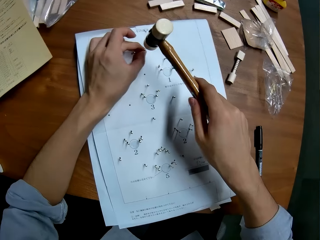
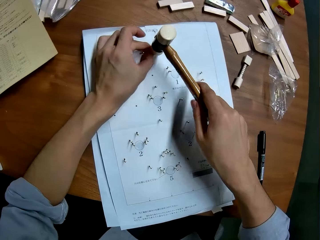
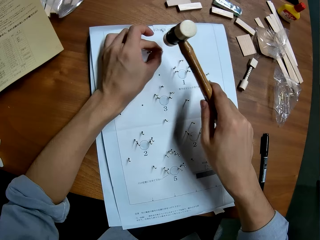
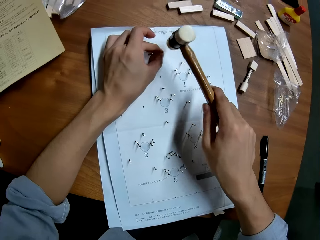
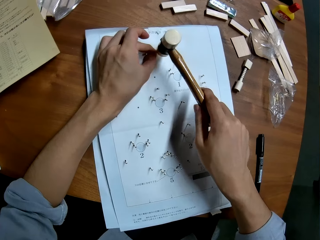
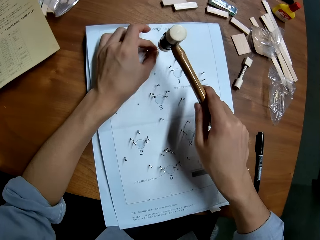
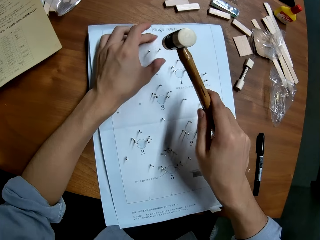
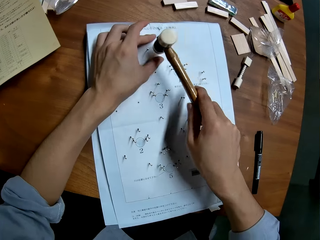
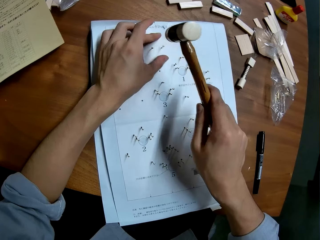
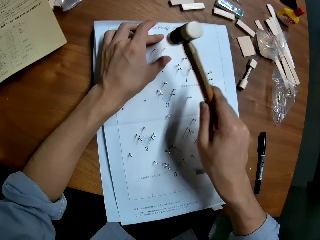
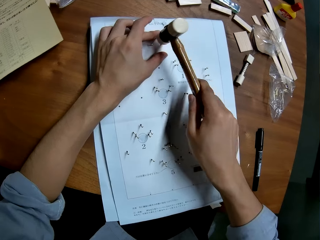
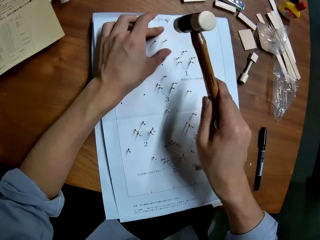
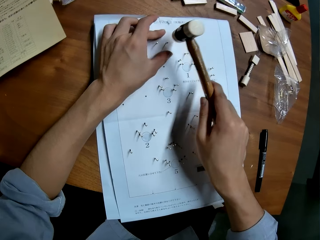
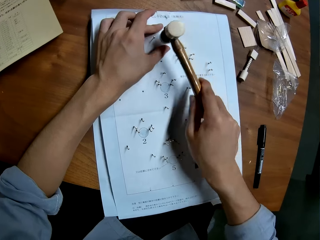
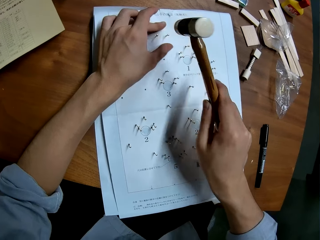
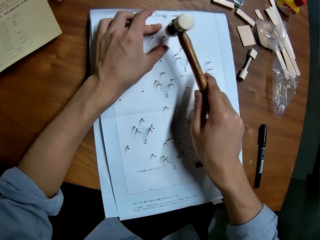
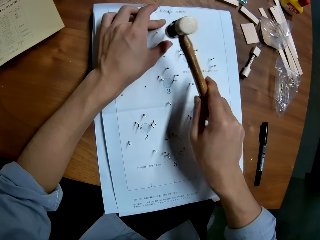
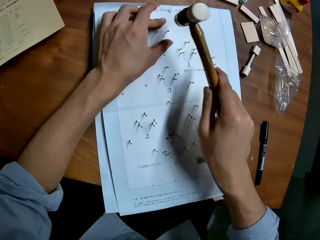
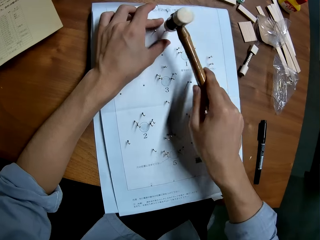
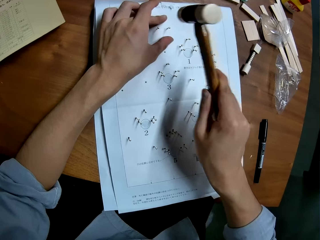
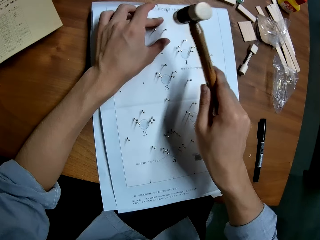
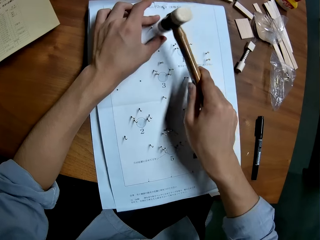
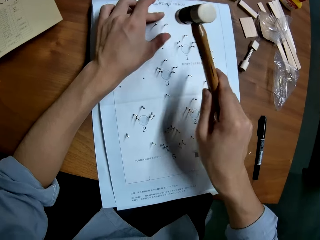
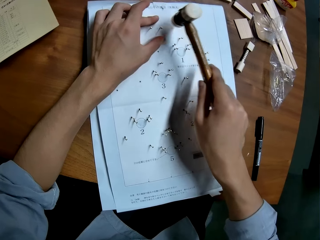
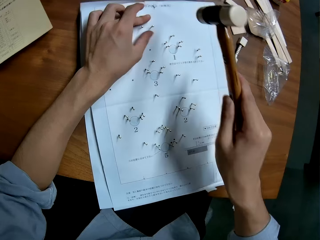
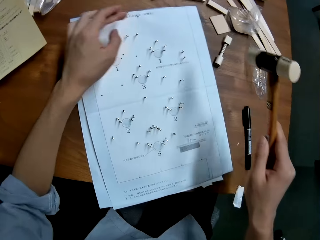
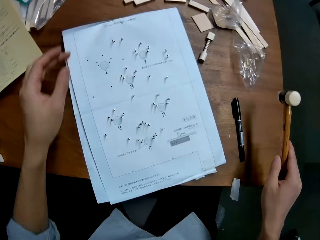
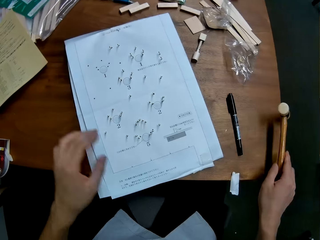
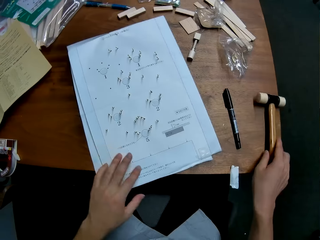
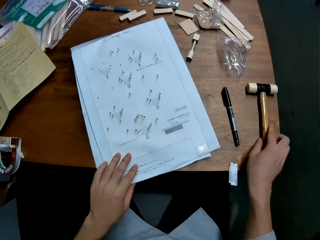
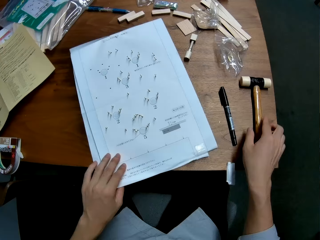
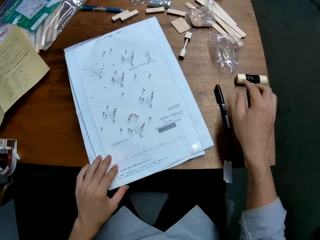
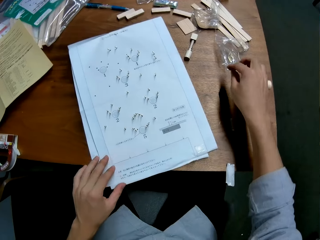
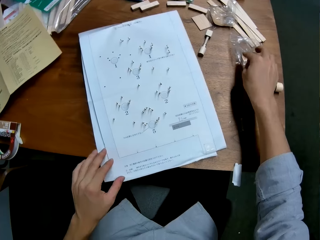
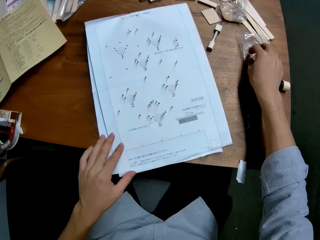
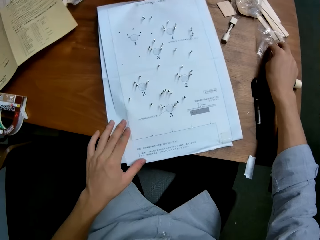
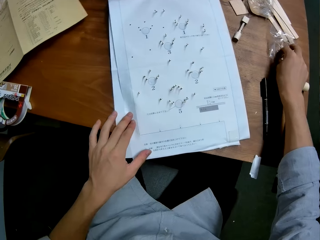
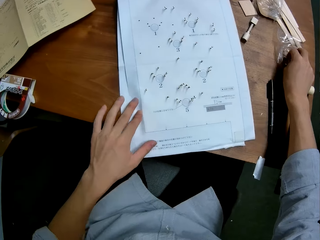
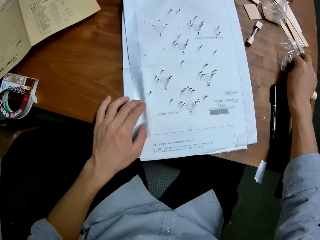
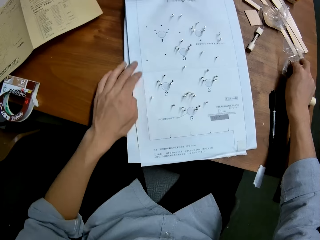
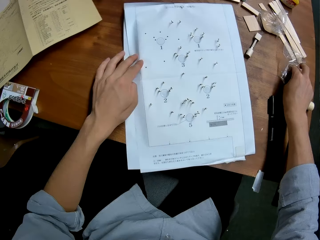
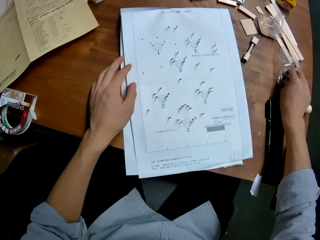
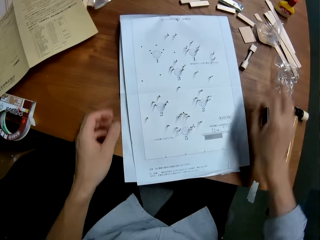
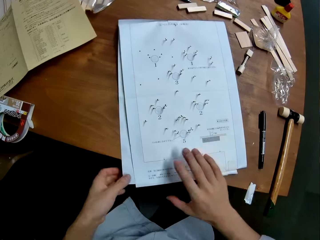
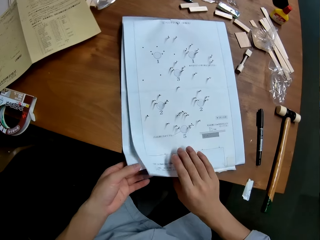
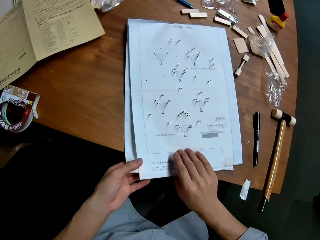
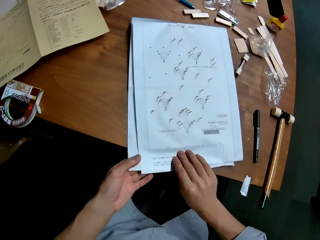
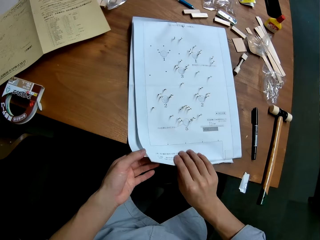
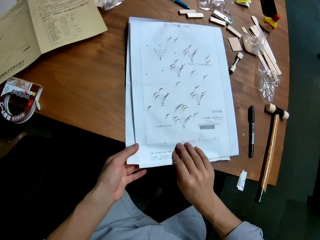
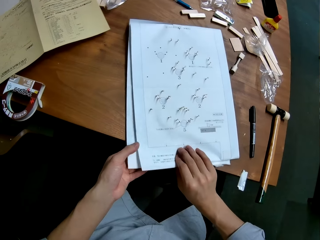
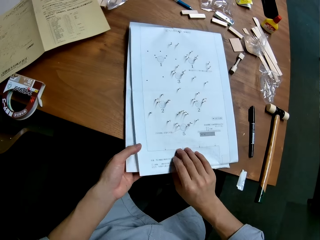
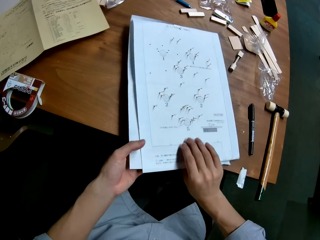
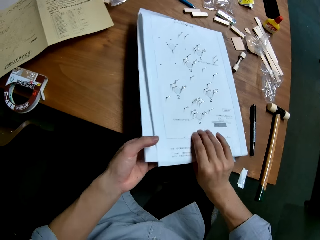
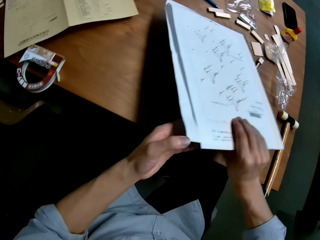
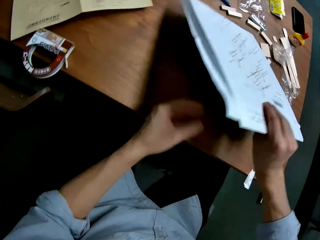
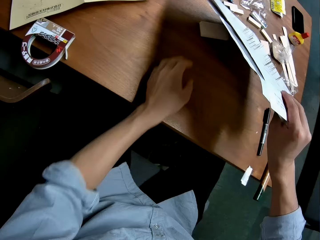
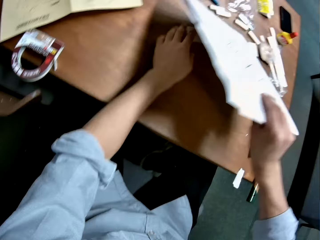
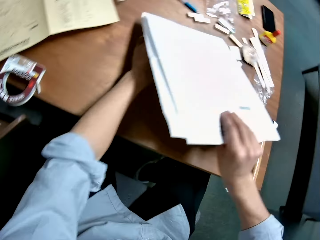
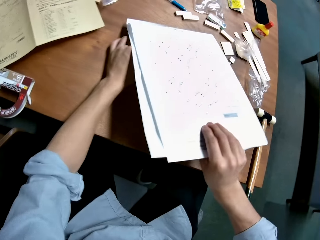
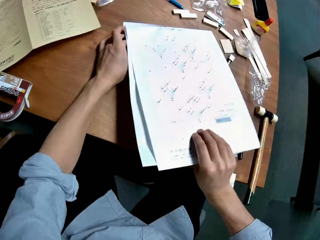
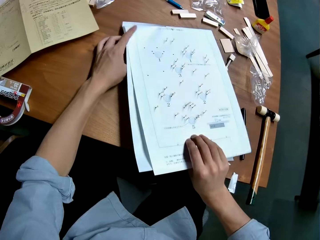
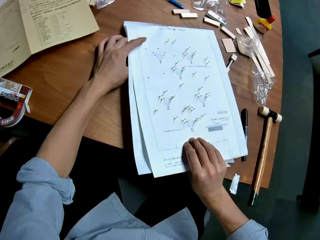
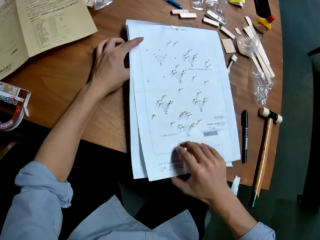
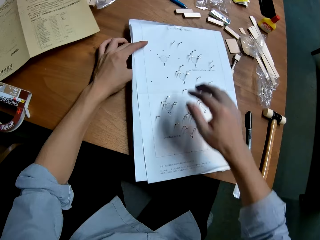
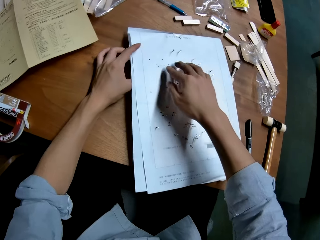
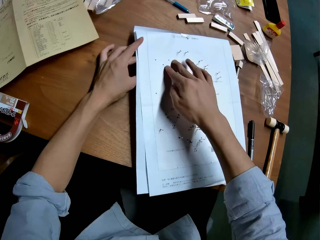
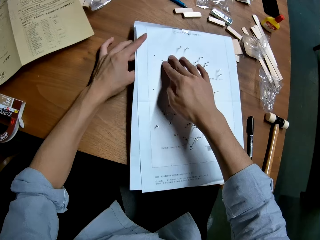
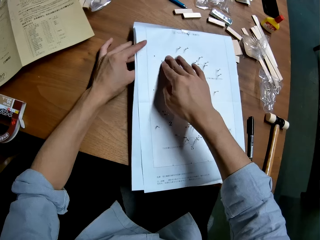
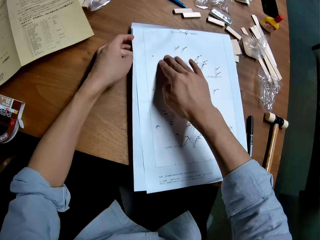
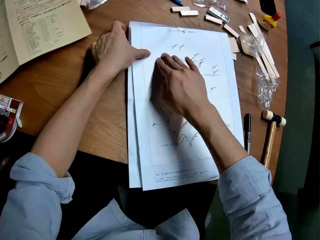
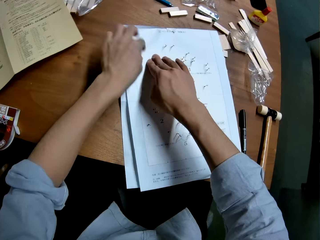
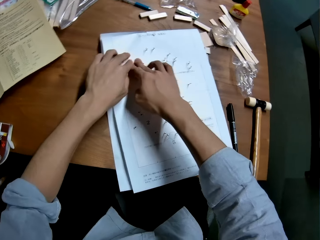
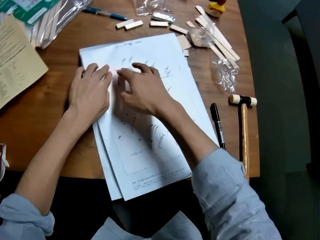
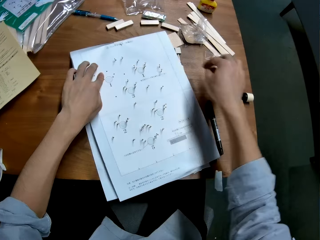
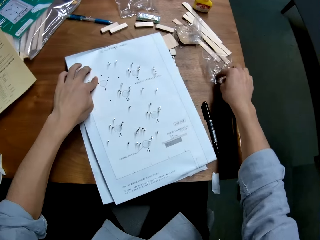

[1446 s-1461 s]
The camera wearer hits the pin into the hole in the leaflet or piece of paper with the hammer. He holds the leaflet with his left hand. He drops the hammer on the table with his right hand. He touches the leaflet with his left hand. He picks up a pin from a transparent paper on the table. He touches a pin in the package on the table with his right hand. He touches the leaflet with his left hand. He raises the leaflet from the table with both hands. He adjusts the piece of paper on the table. He holds the table with a hand. He adjusts the piece of wood underneath the leaflet with his left hand. He lowers the leaflet to the piece of wood on the table. He adjusts the piece of paper on the table. He pats the leaflet with both hands.

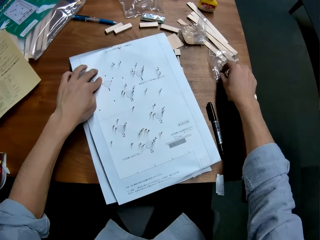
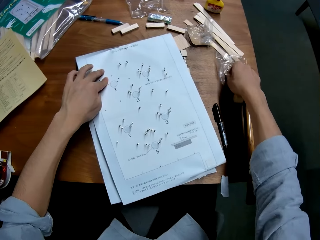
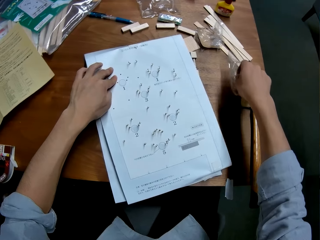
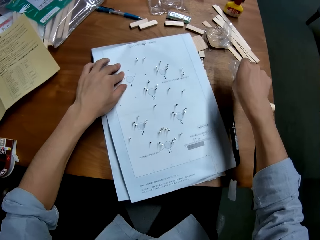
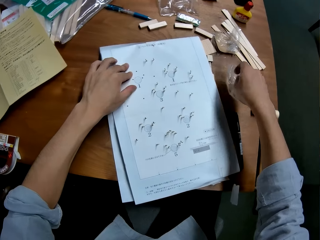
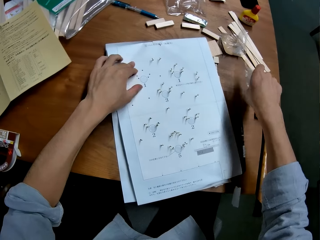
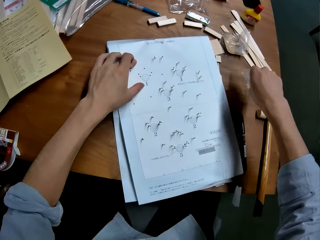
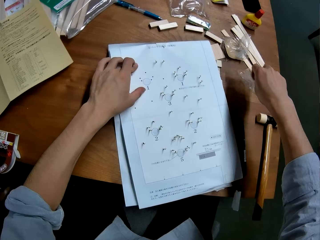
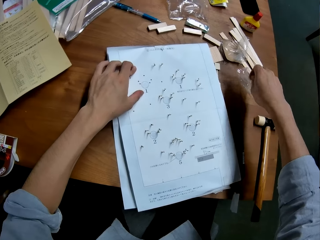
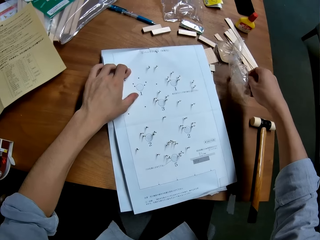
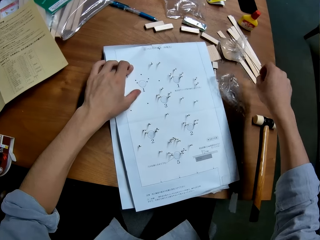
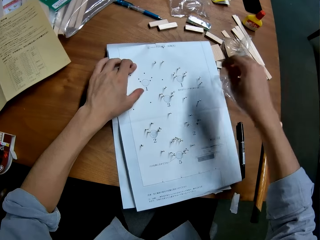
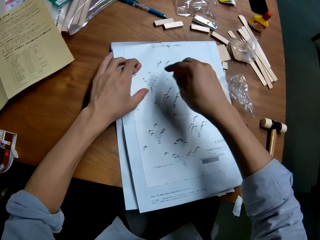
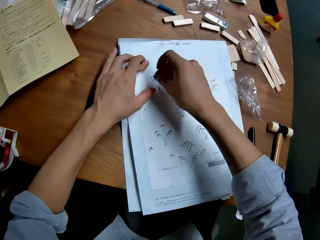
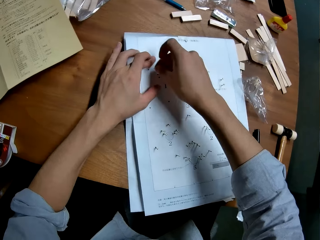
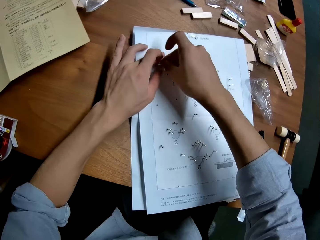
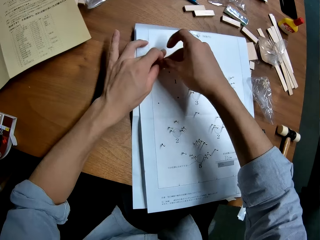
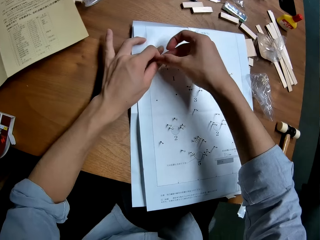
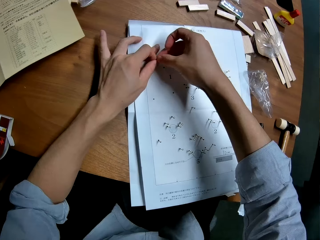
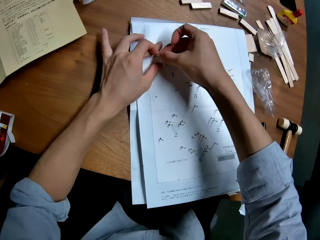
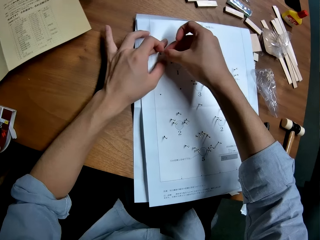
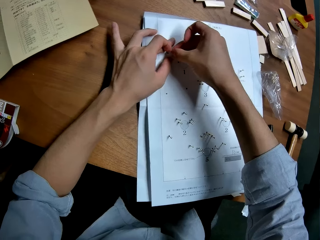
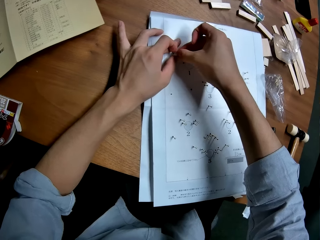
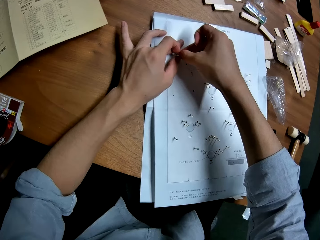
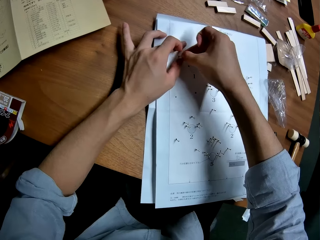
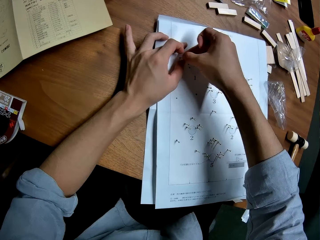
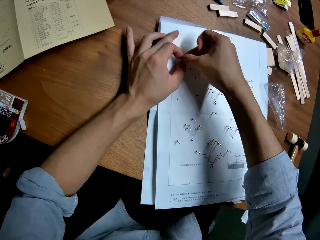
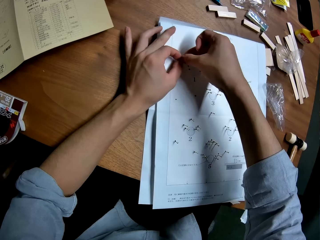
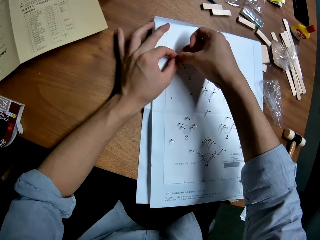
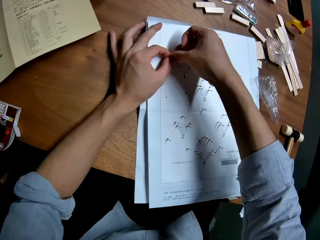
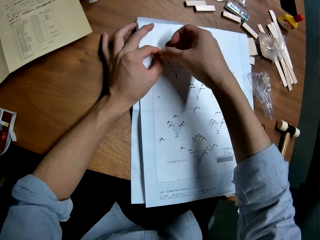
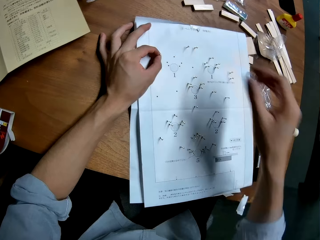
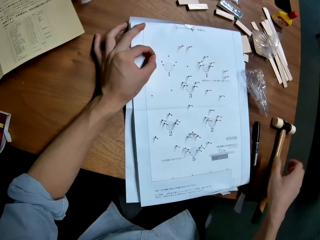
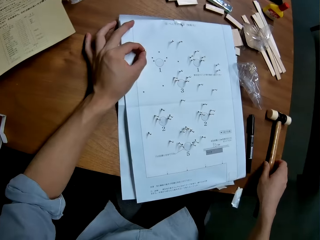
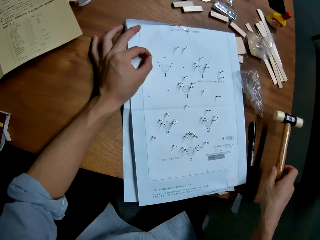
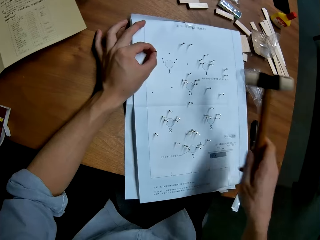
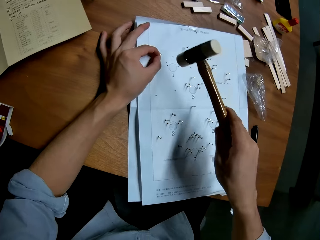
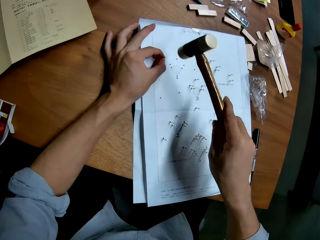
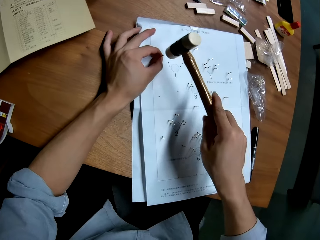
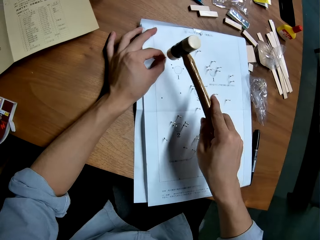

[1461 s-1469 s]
The camera wearer picks up a pin from the package on the table with his right hand. He inserts the pin into a hole in the leaflet with both hands. He picks up the hammer from the table with his right hand.
